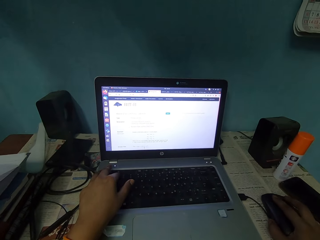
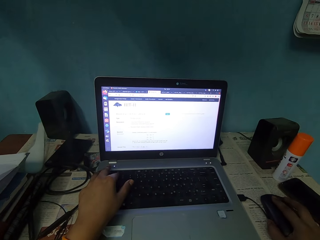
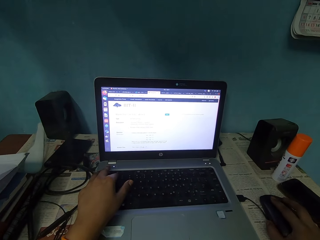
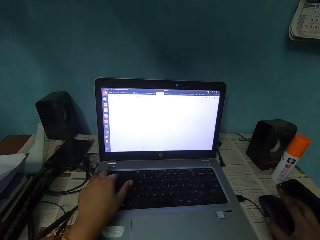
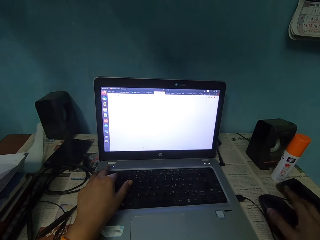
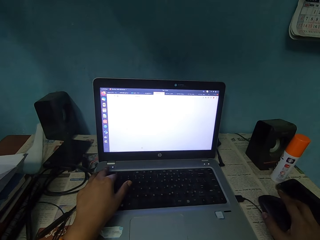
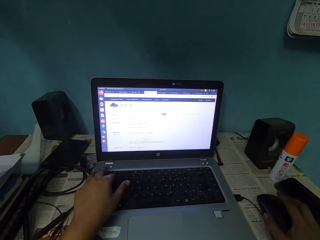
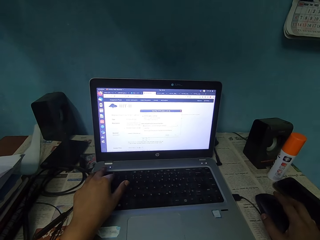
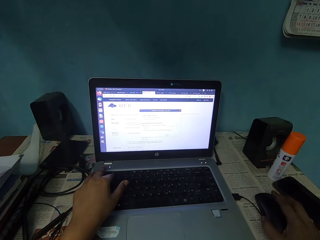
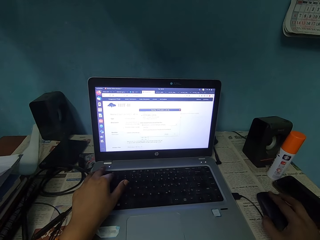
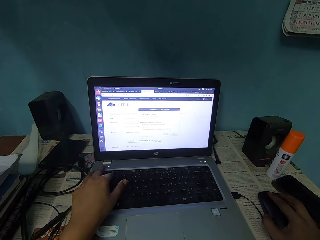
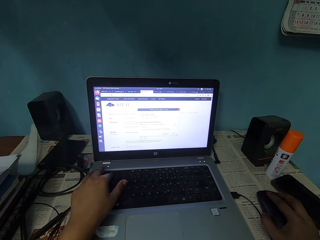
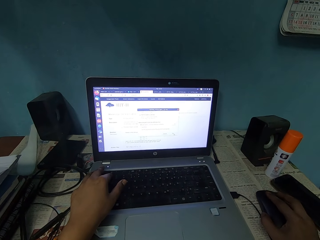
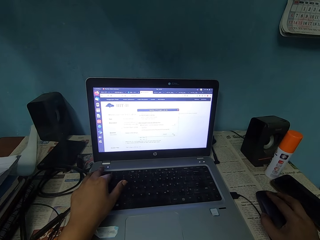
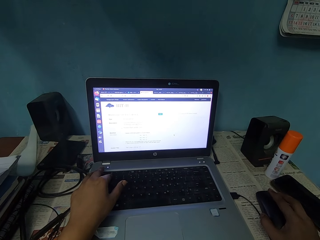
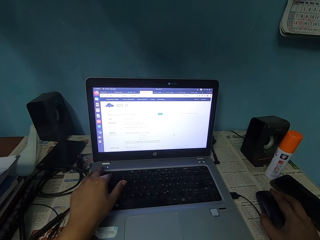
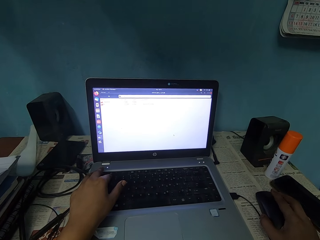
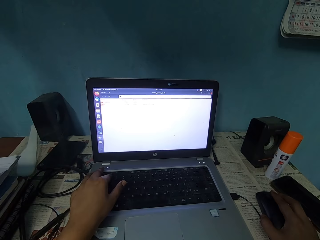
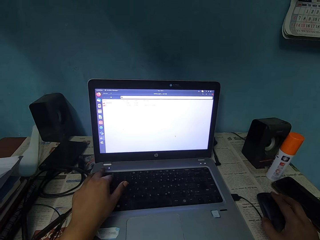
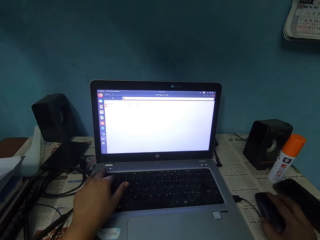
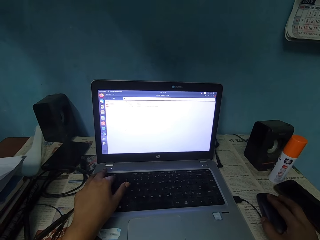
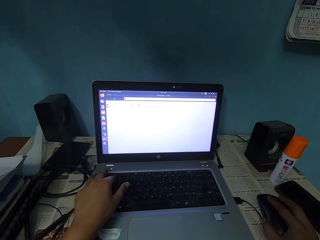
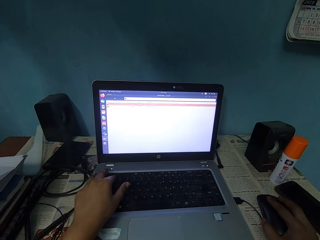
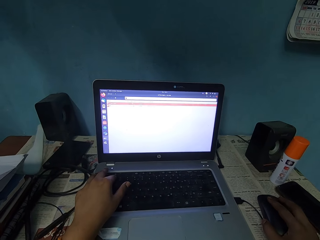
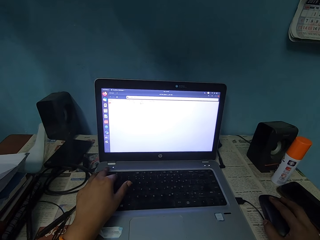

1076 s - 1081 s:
The camera wearer uses the mouse to click on the laptop.

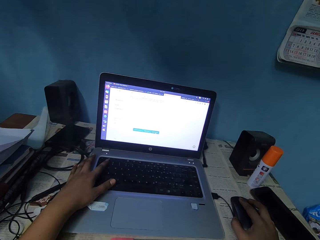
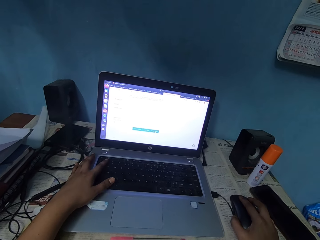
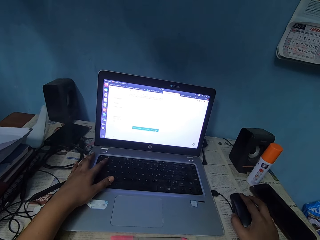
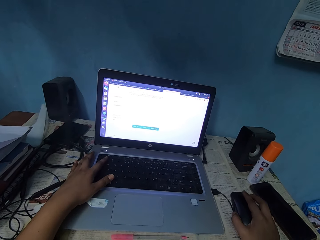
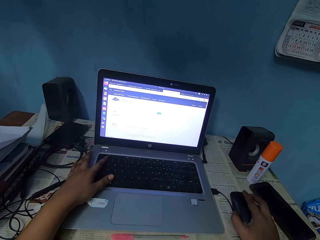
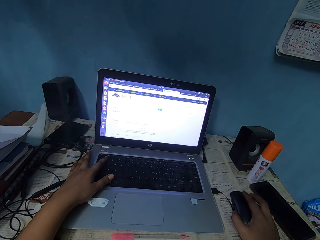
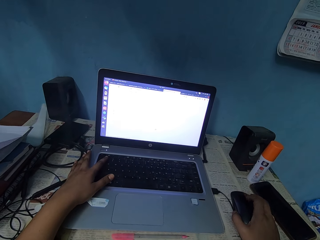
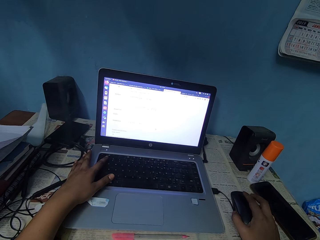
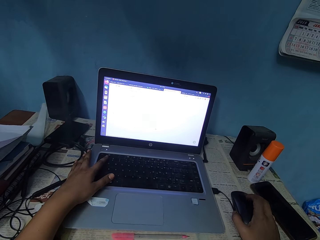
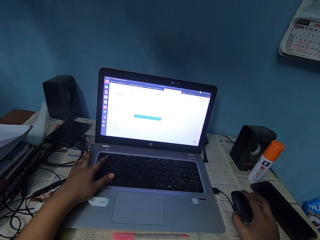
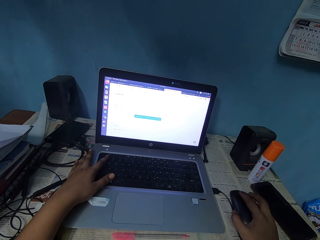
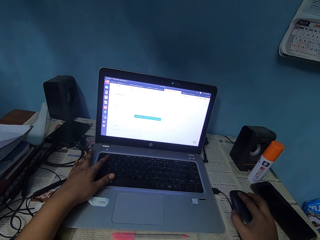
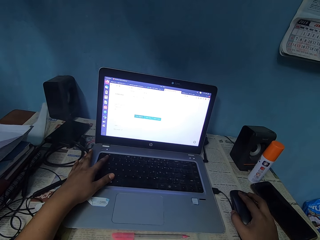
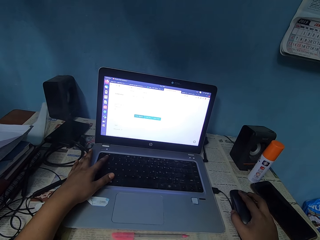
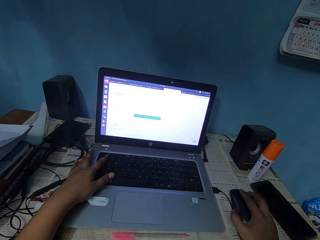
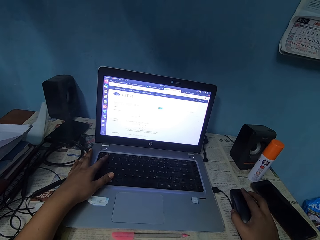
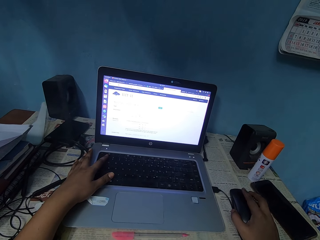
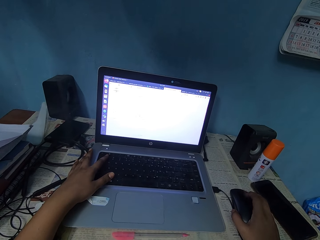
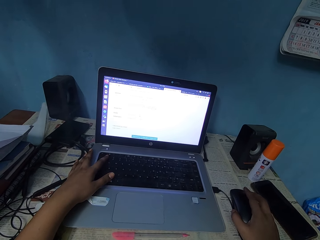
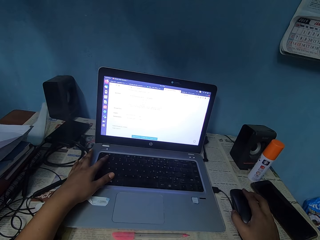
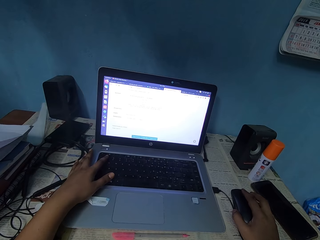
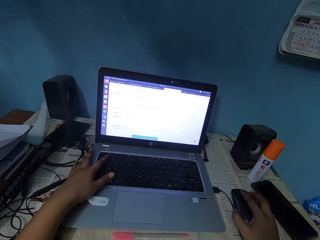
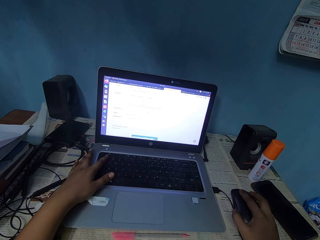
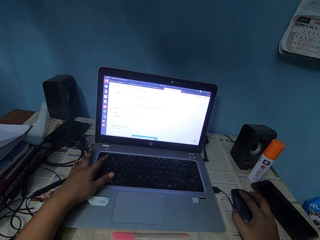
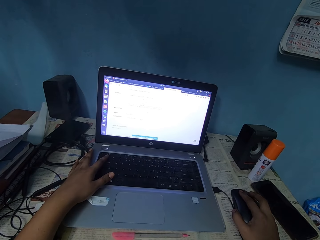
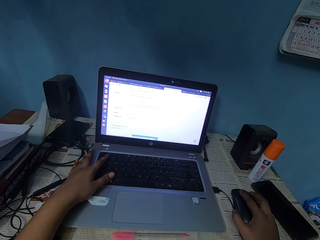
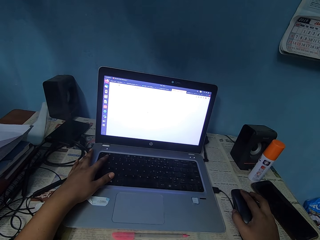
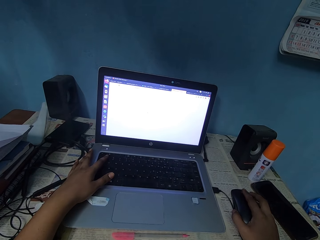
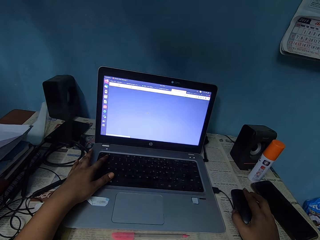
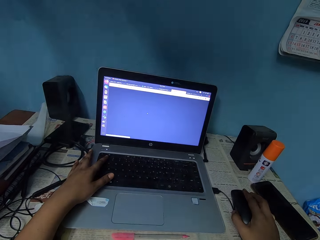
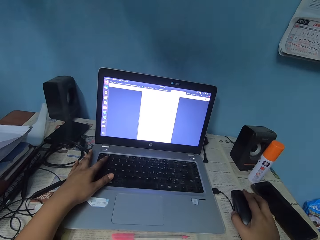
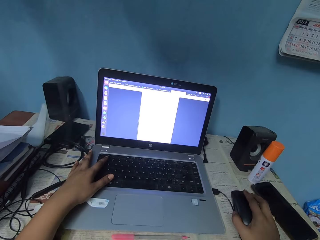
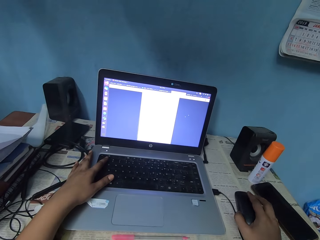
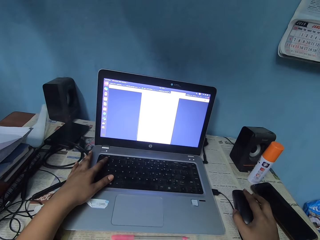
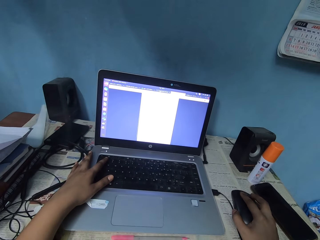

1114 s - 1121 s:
The camera wearer scrolls the mouse with hands. They hold the laptop keys with the fingers.

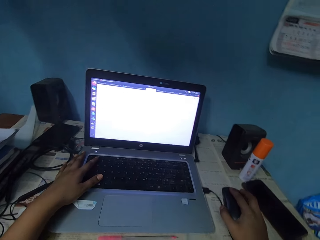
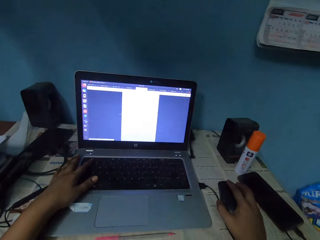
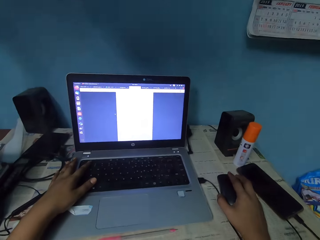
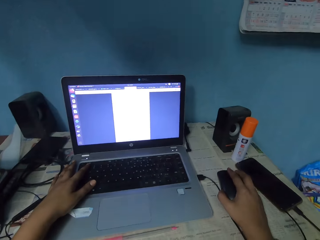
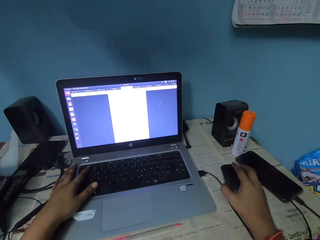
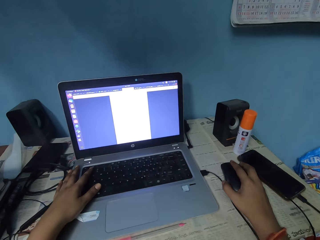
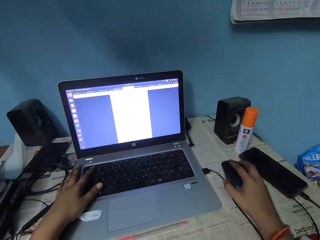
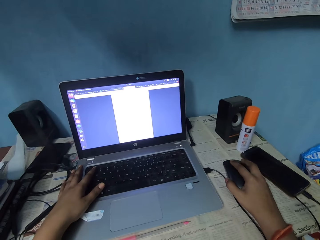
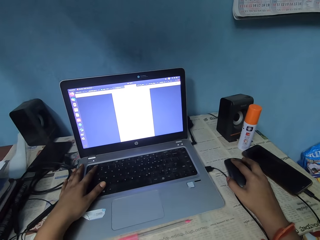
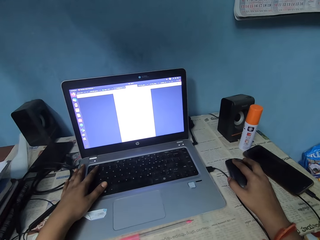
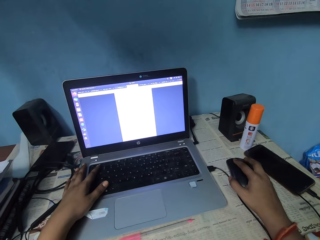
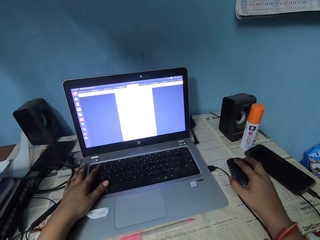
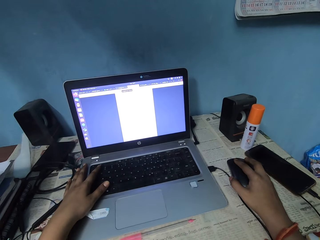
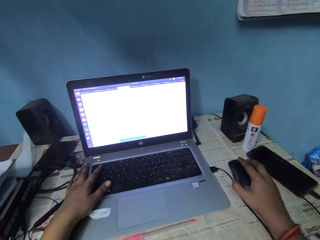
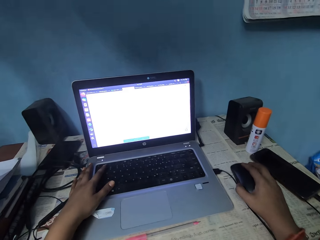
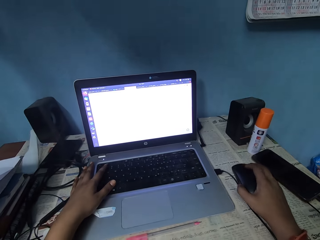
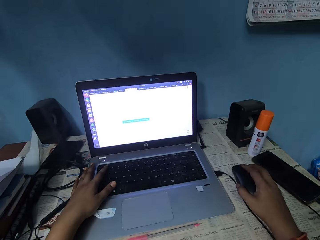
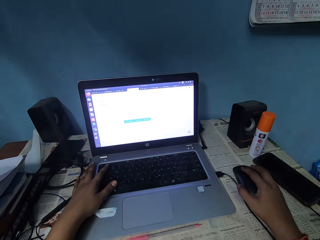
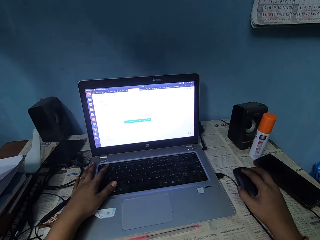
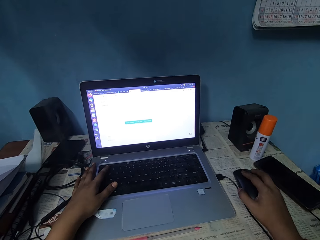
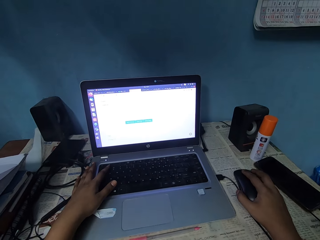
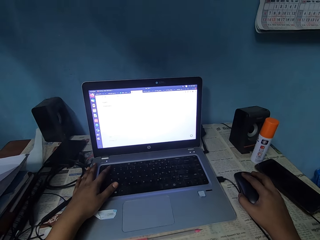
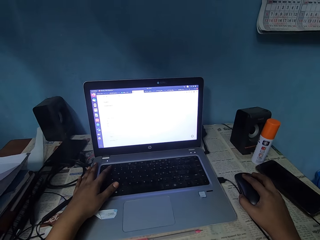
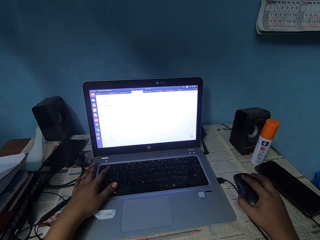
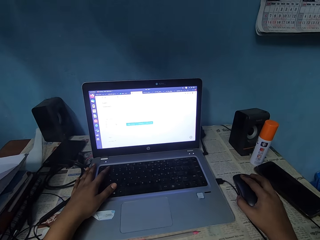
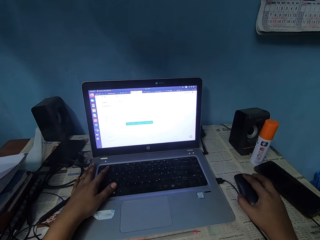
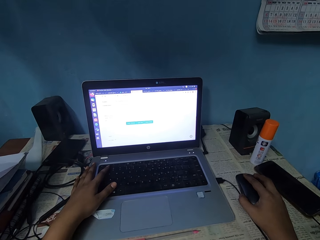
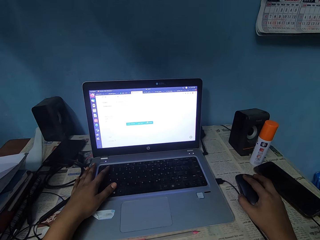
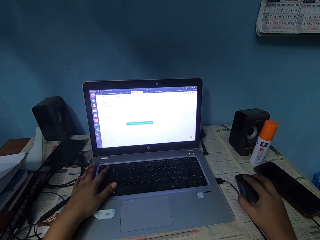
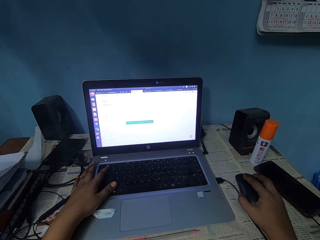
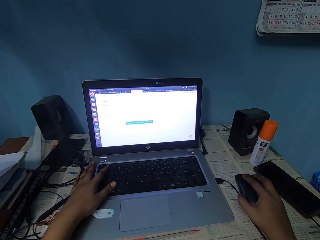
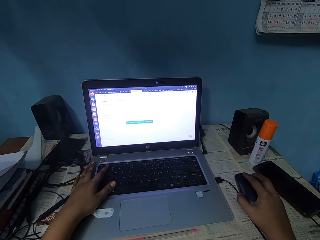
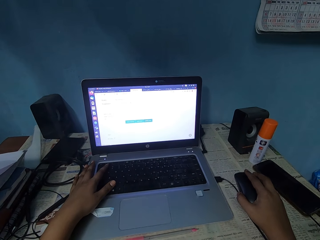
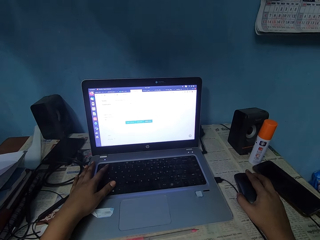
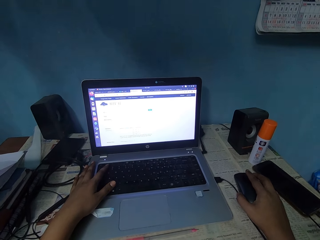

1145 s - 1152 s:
The camera wearer scrolls the mouse with the hands.

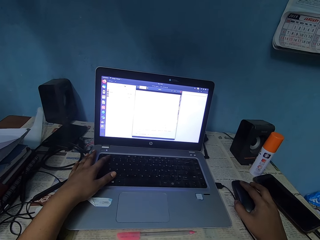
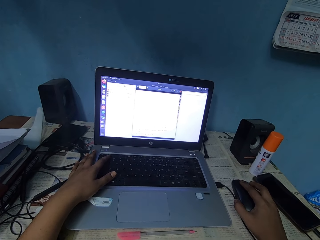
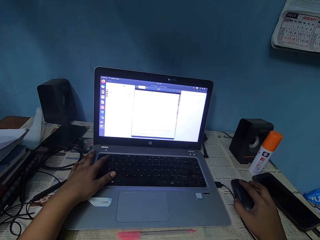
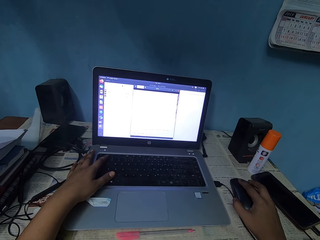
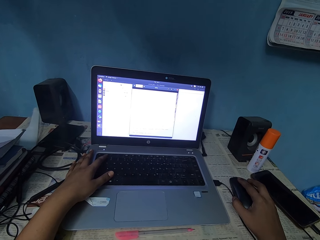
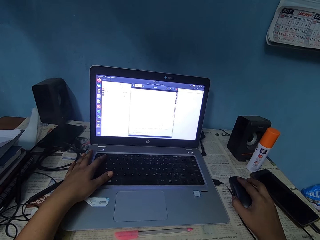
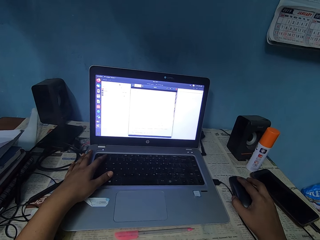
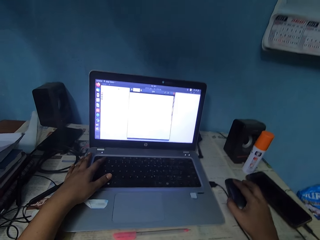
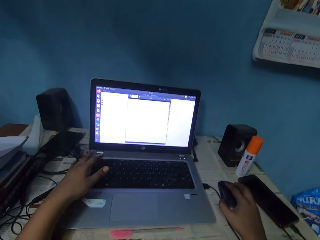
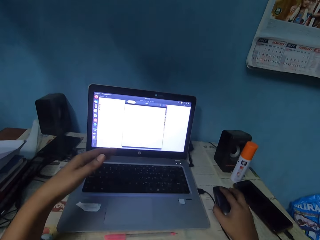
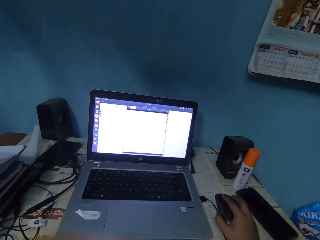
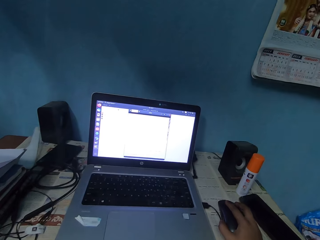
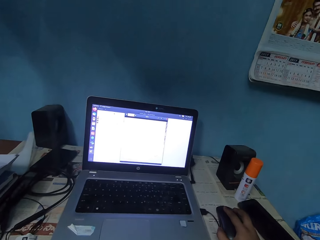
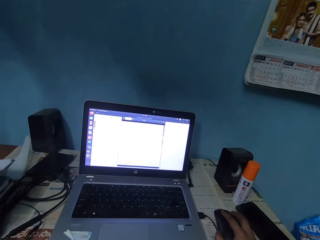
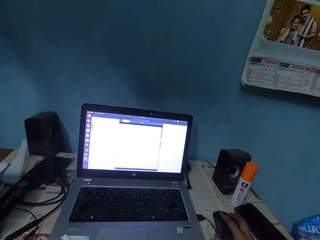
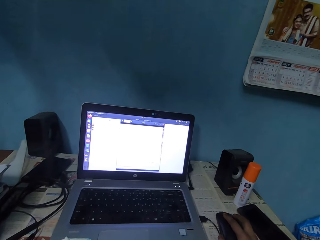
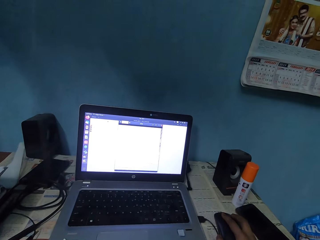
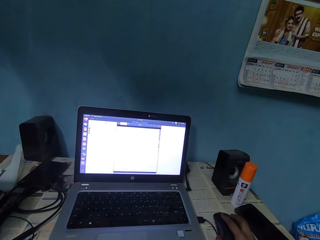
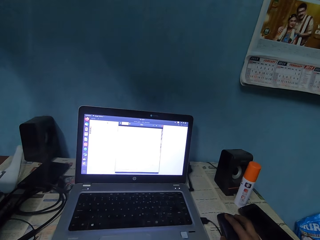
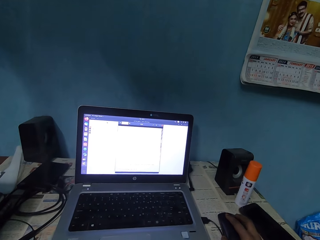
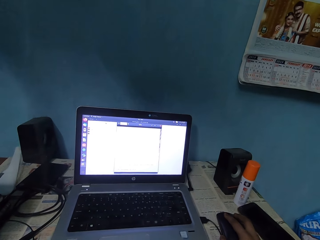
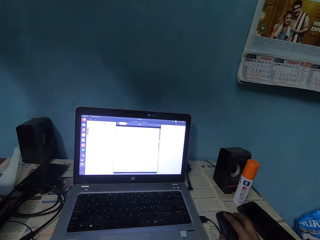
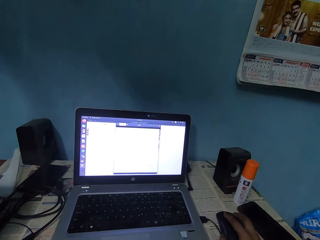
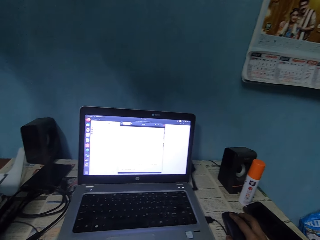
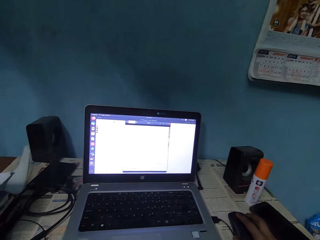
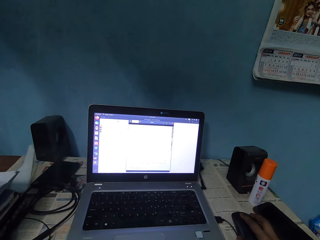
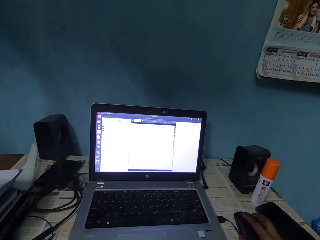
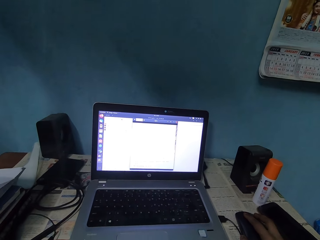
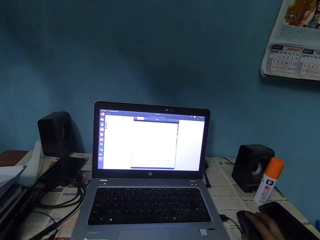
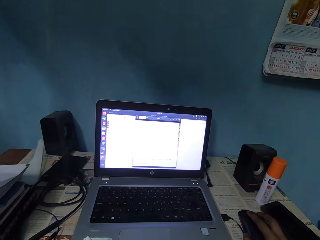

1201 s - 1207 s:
The camera wearer moves the hand. He operates the laptop. He touches himself with his hand. He scrolls the mouse with the hands.
